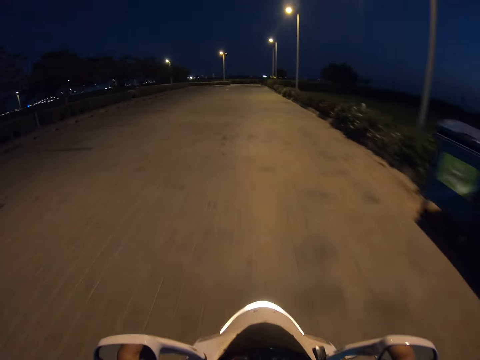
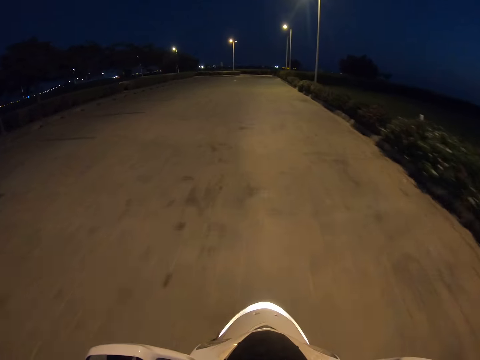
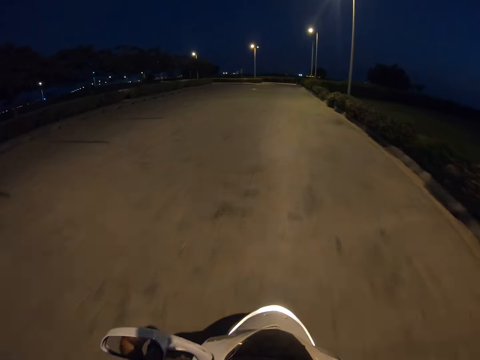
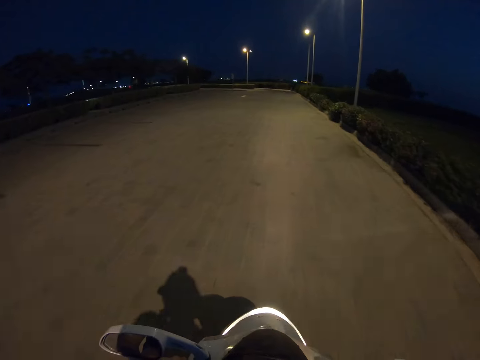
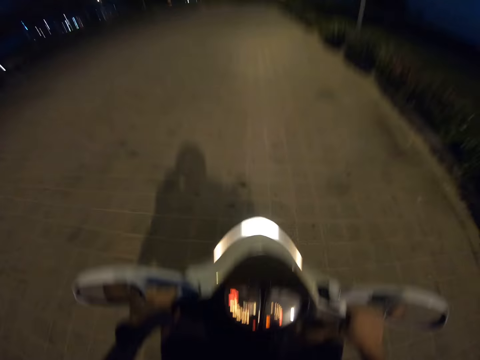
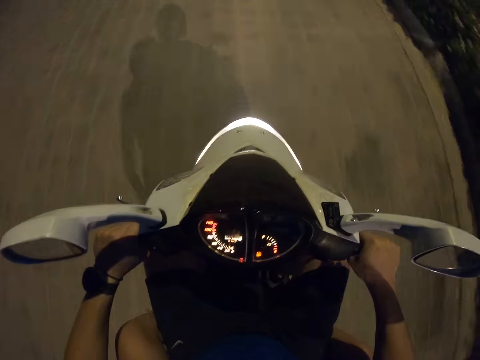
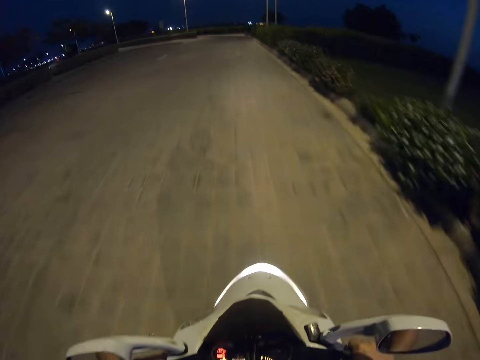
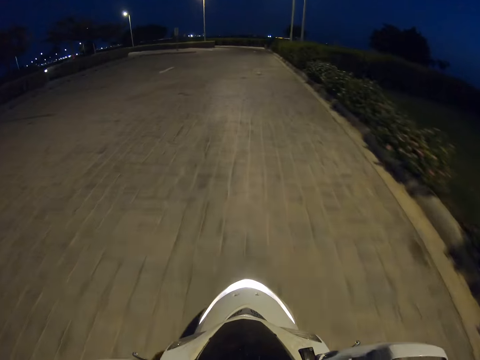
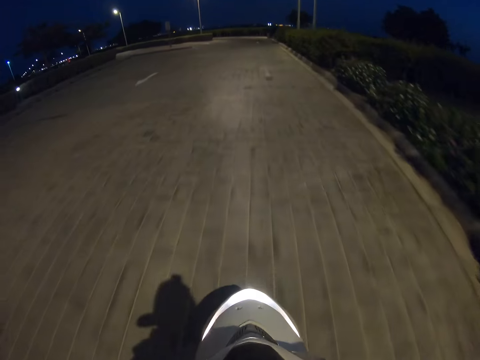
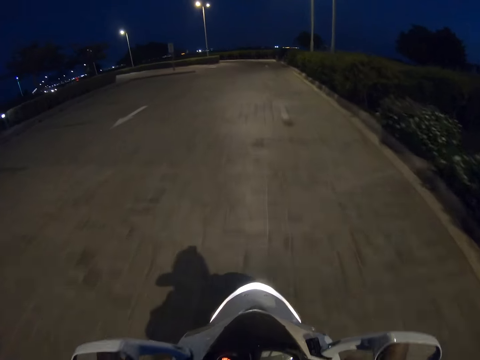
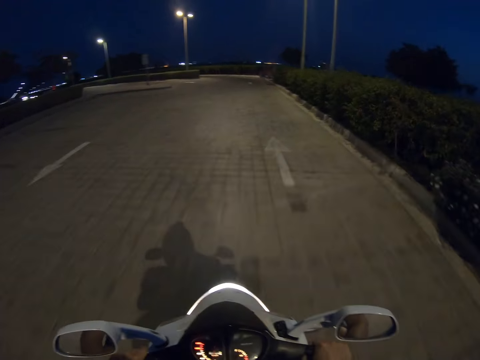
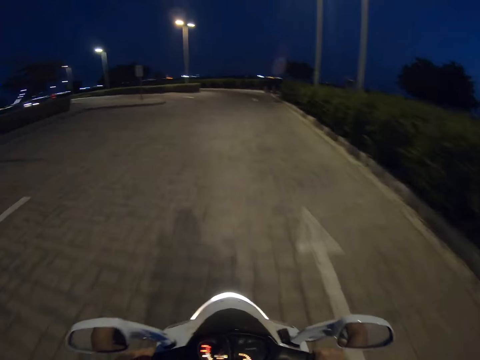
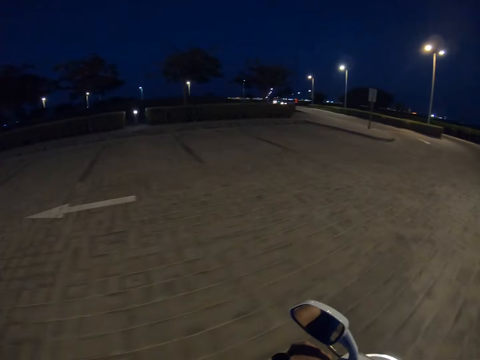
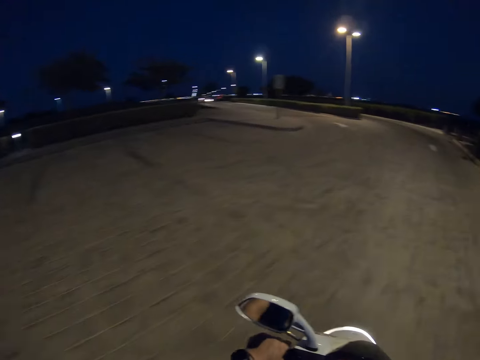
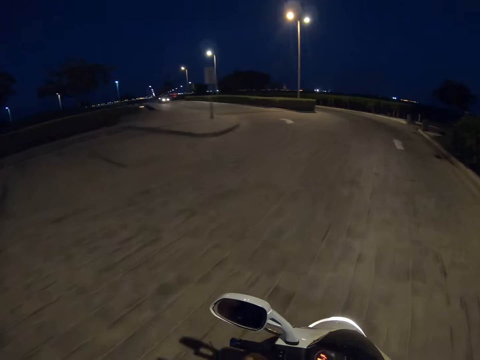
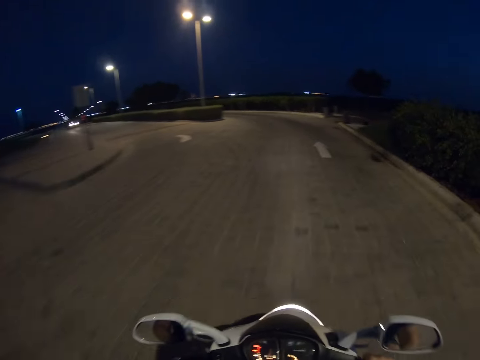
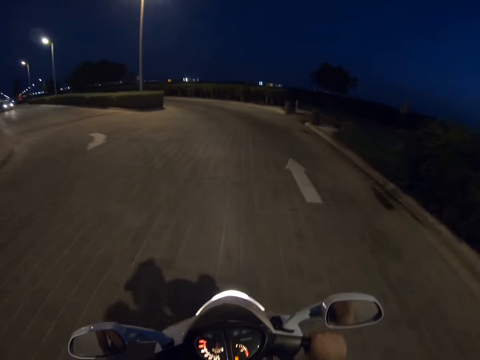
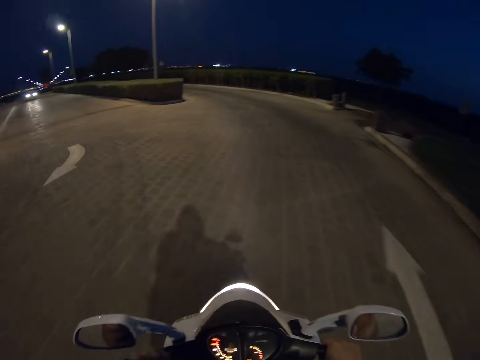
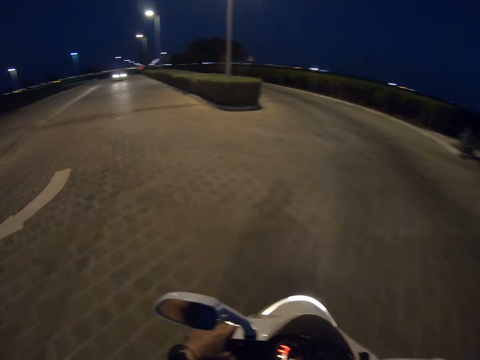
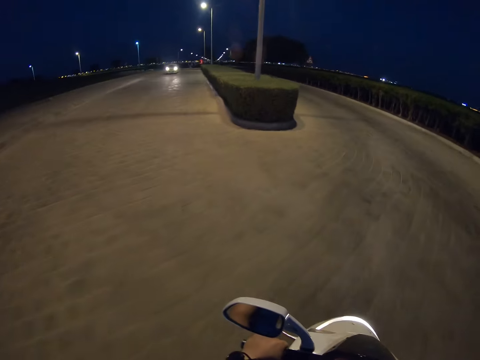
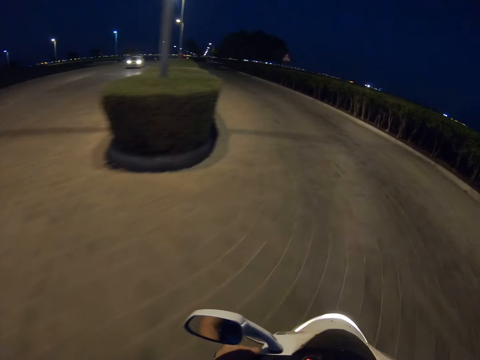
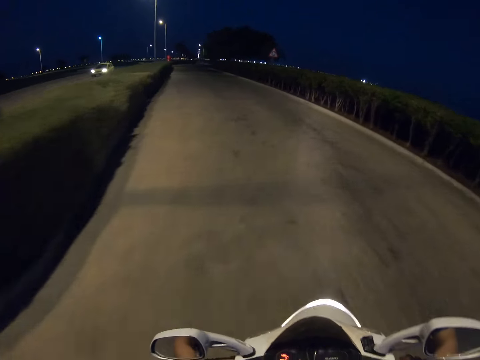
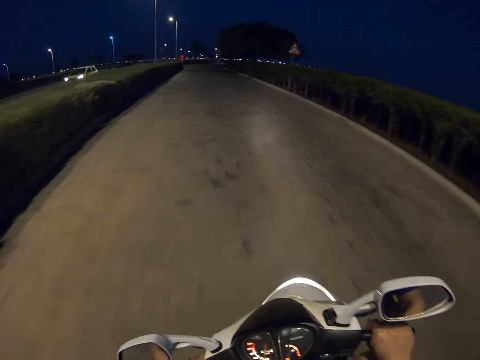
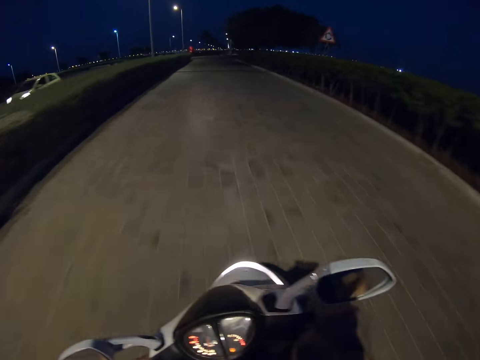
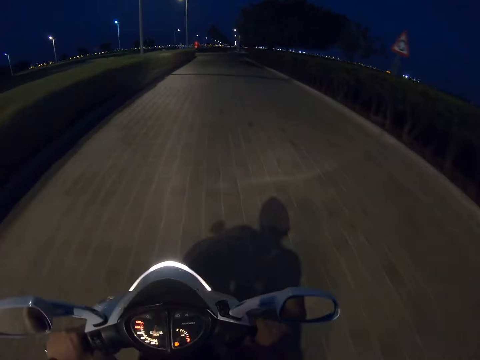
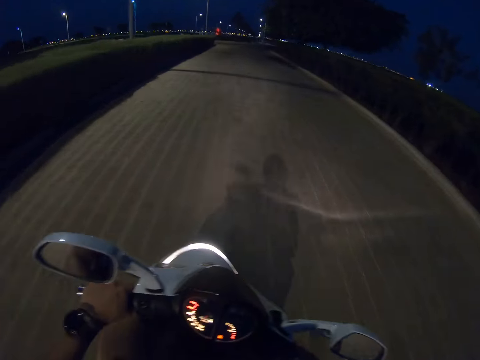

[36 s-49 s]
The camera wearer looks around the road. They ride a motorbike on the road.

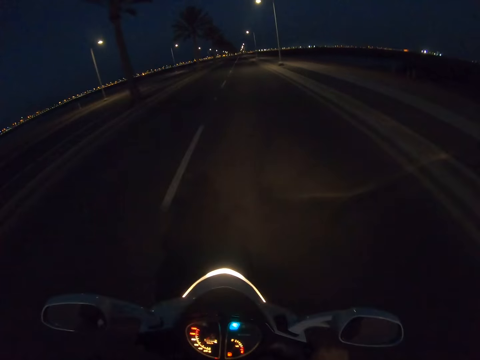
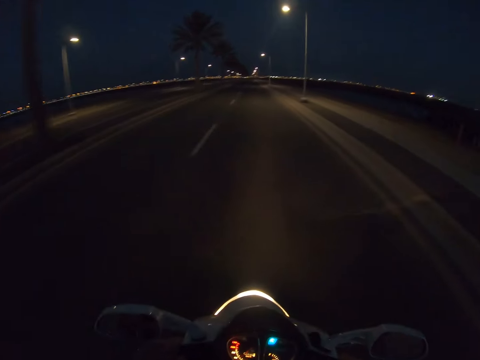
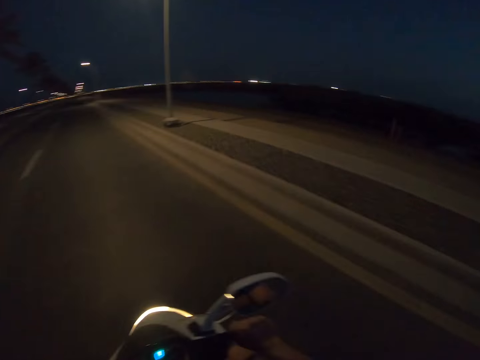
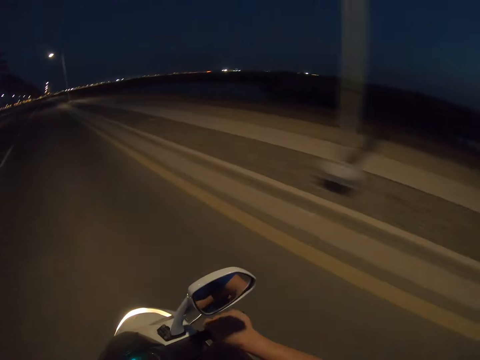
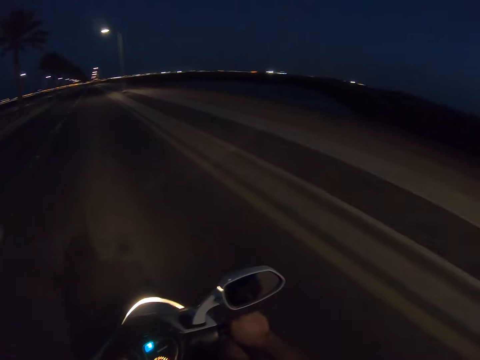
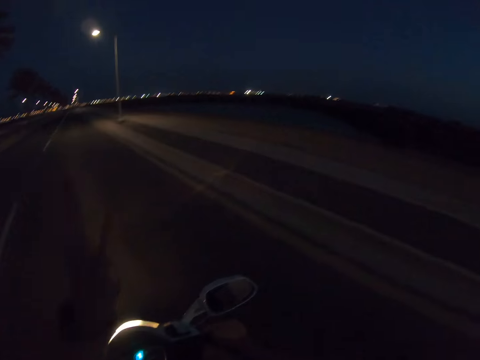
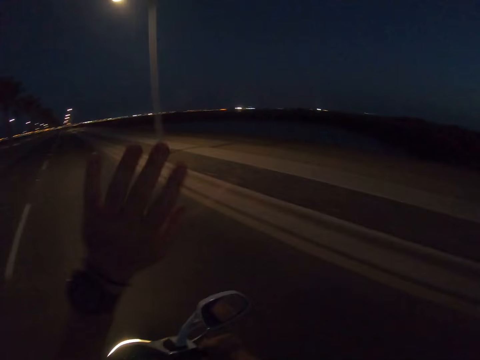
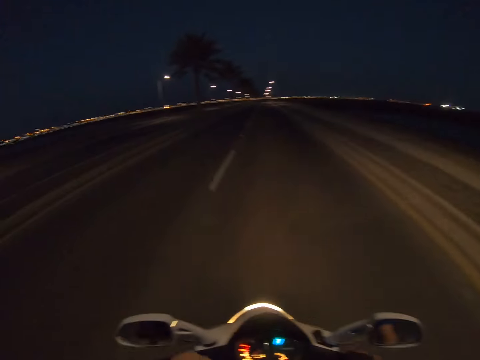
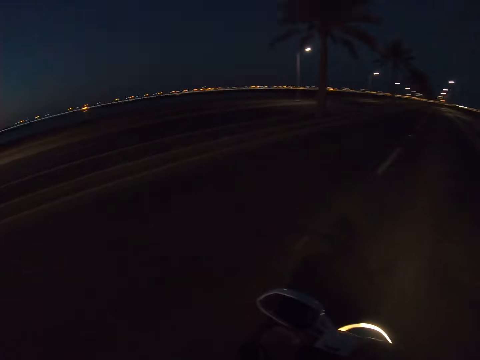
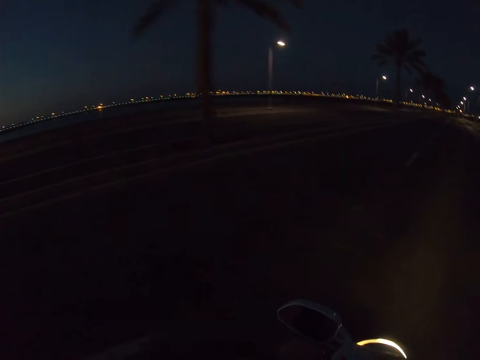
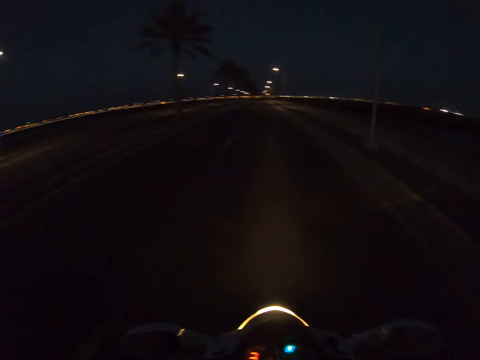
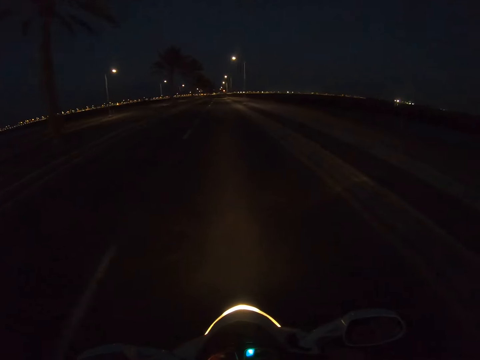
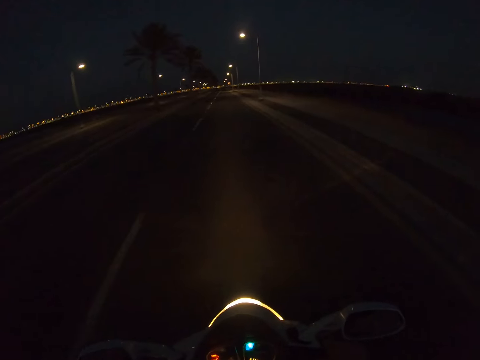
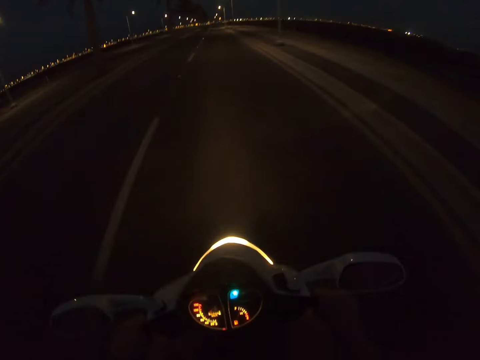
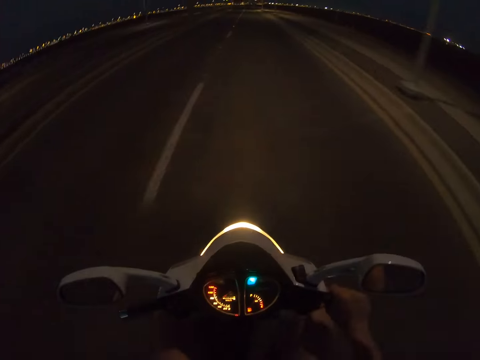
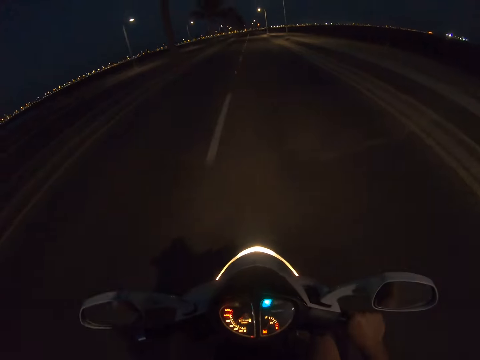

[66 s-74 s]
The camera wearer looks around the road. They ride a motorbike on the road. They wave the left hand.

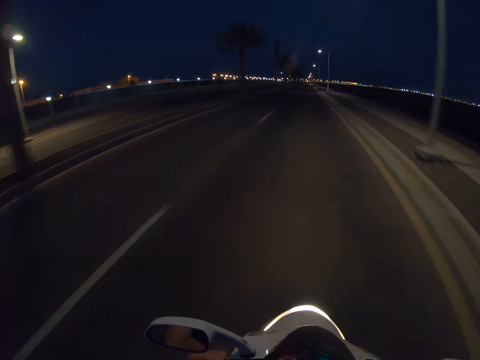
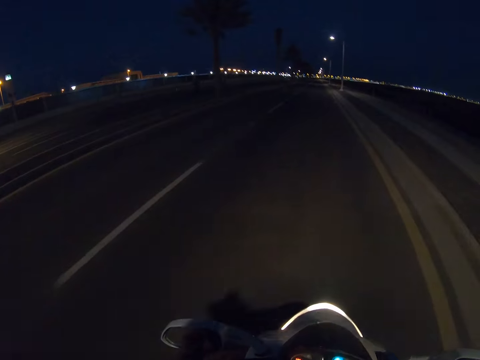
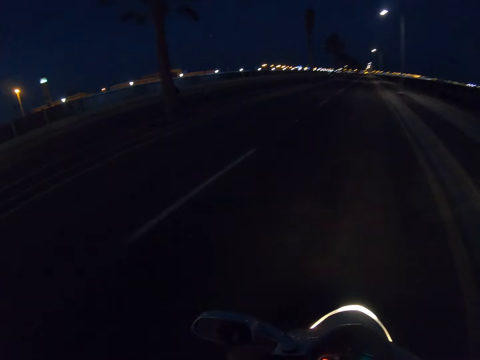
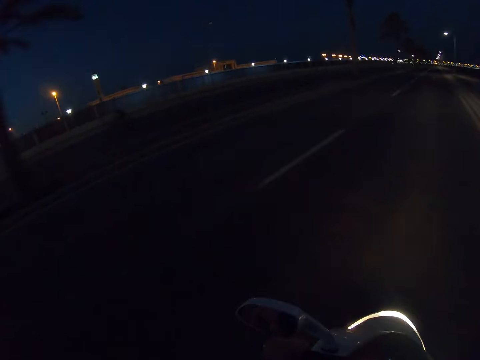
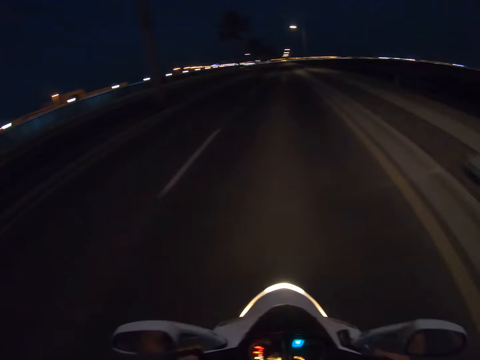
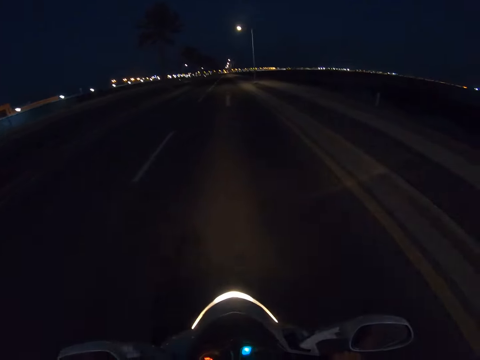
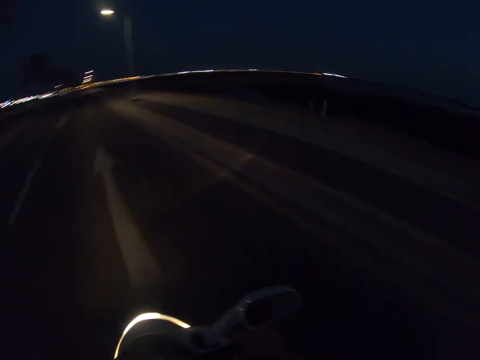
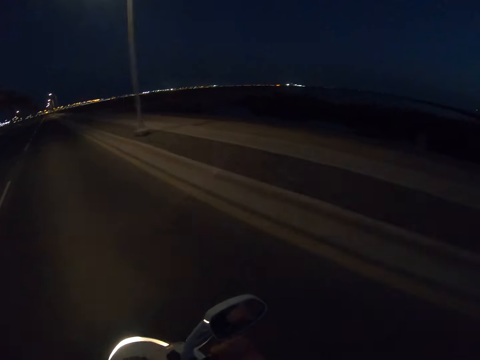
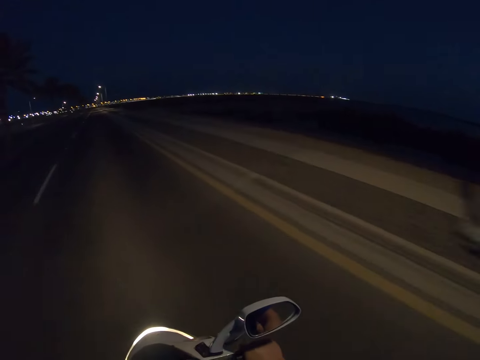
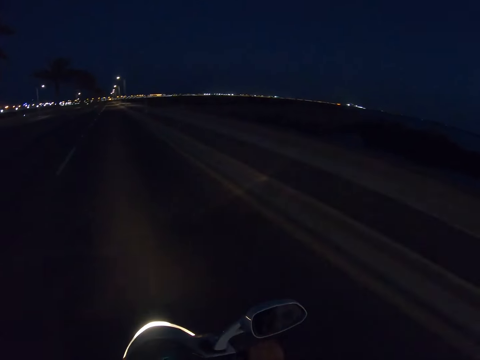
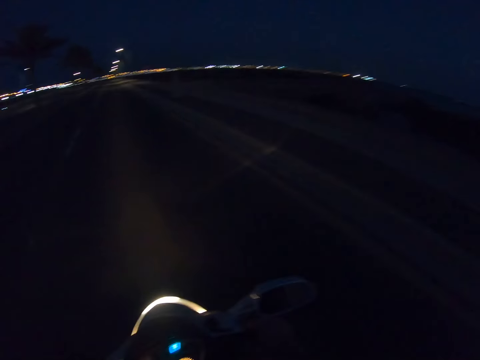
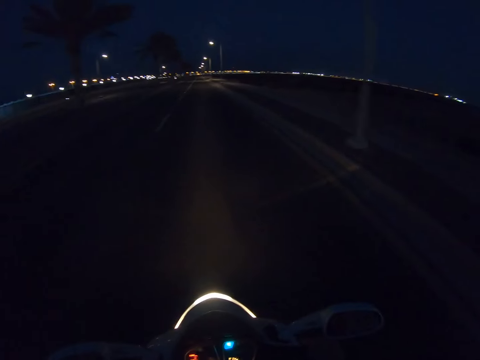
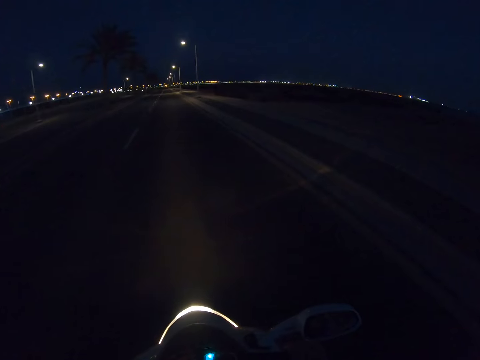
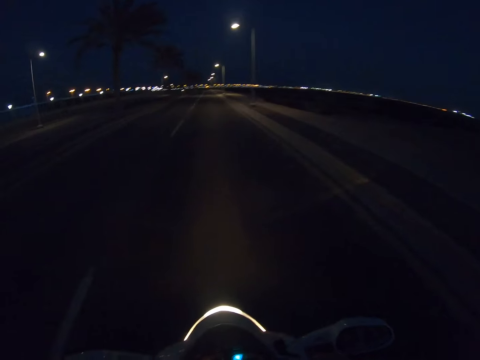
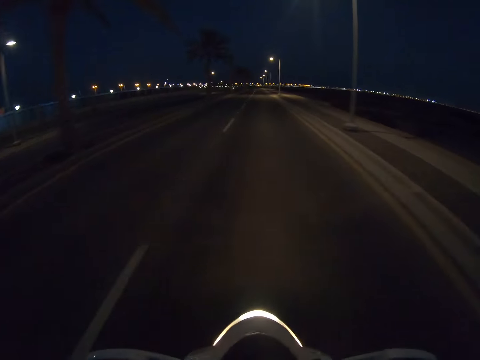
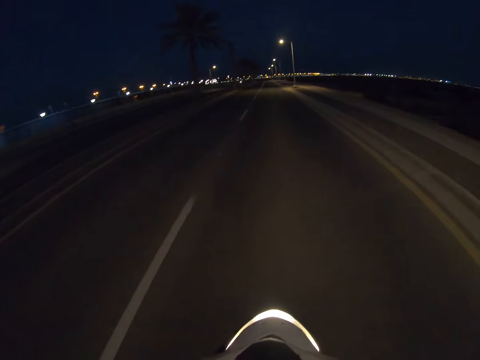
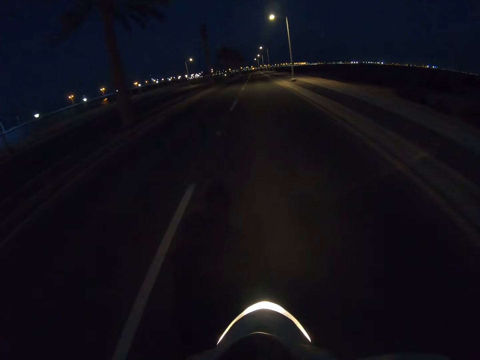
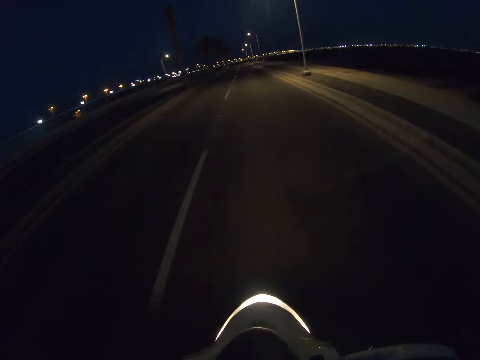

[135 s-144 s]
The camera wearer looks around the road. They ride a motorbike on the road.
